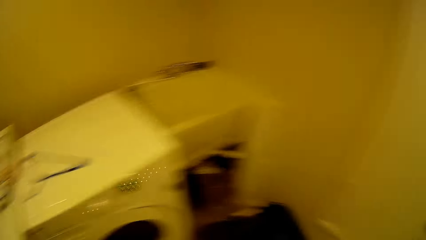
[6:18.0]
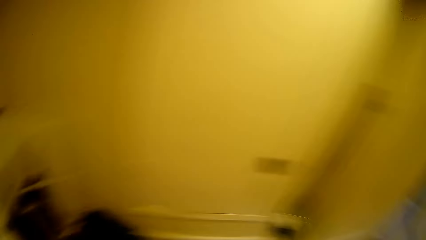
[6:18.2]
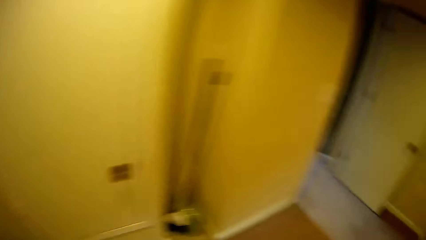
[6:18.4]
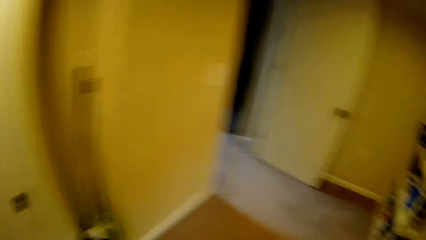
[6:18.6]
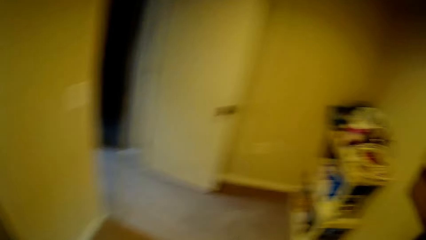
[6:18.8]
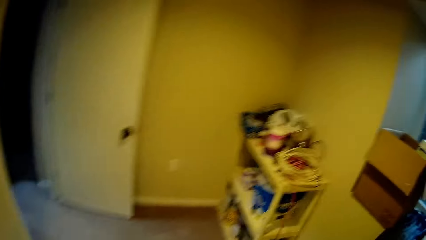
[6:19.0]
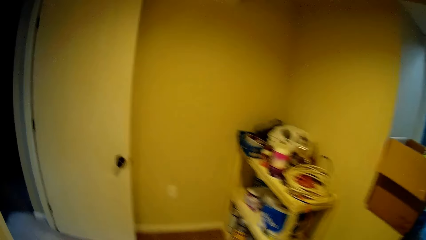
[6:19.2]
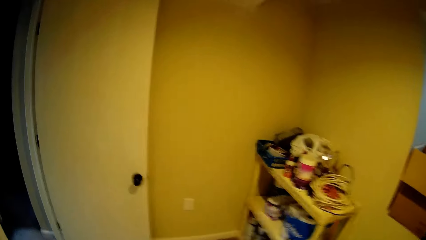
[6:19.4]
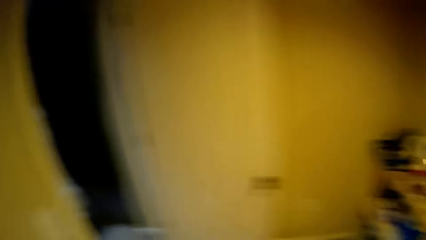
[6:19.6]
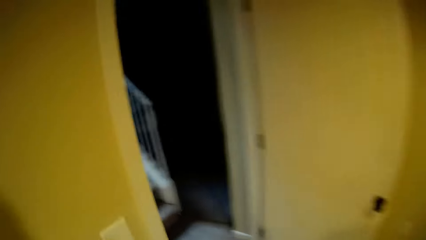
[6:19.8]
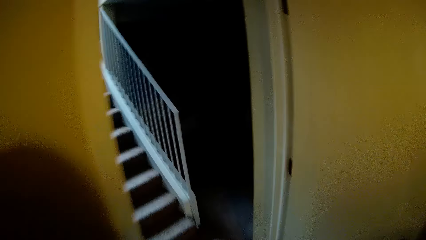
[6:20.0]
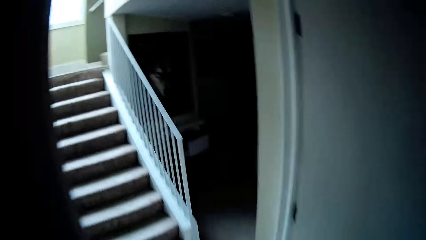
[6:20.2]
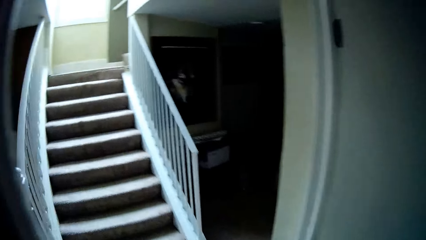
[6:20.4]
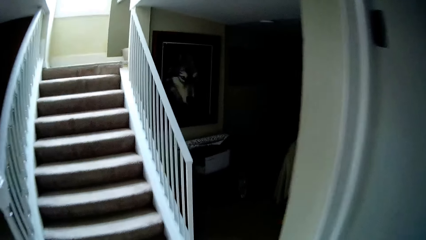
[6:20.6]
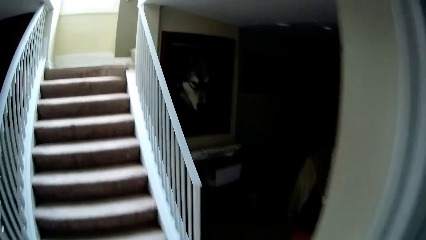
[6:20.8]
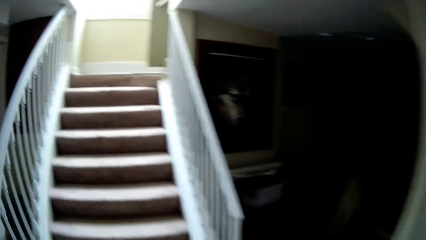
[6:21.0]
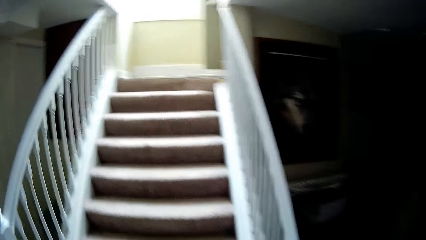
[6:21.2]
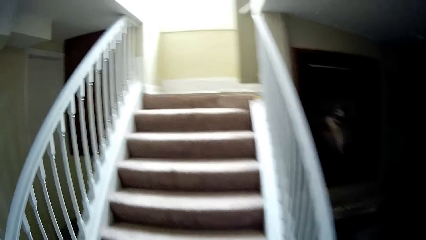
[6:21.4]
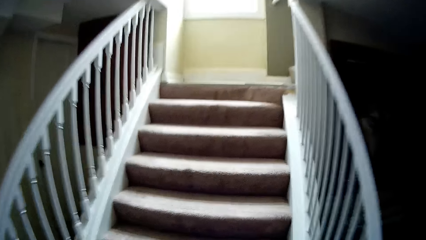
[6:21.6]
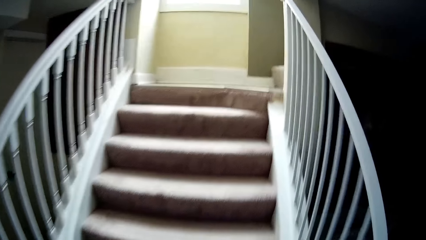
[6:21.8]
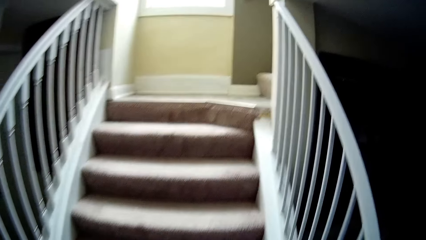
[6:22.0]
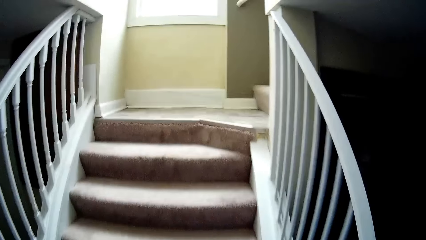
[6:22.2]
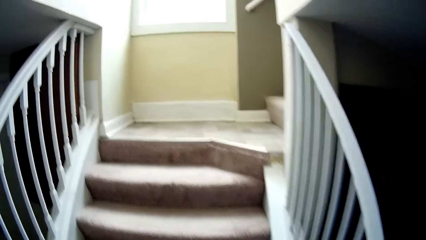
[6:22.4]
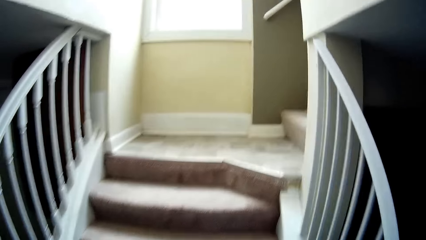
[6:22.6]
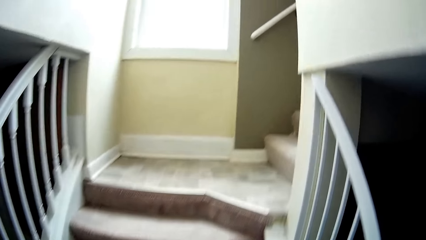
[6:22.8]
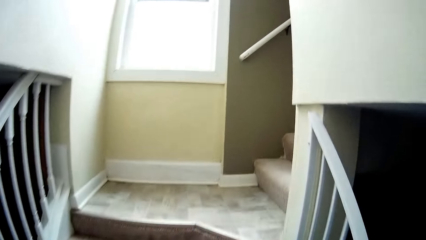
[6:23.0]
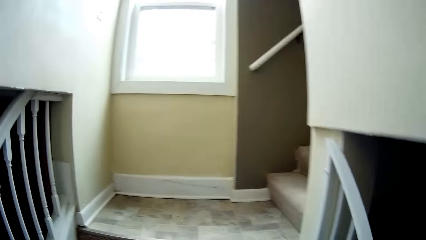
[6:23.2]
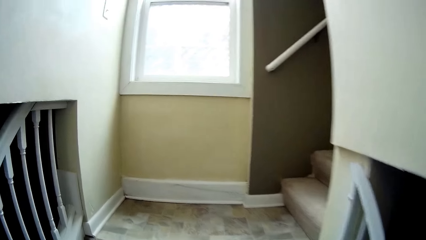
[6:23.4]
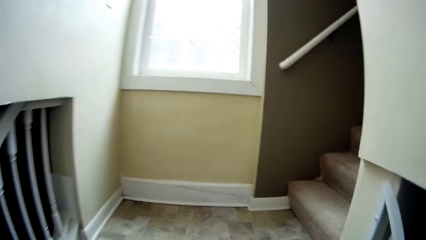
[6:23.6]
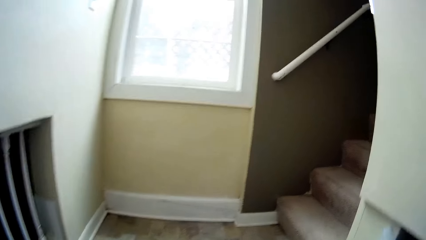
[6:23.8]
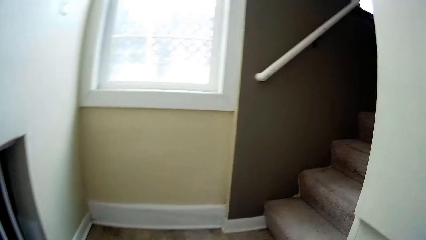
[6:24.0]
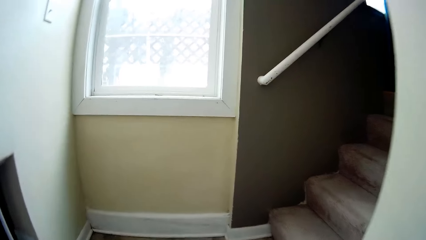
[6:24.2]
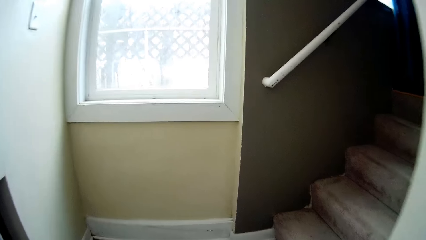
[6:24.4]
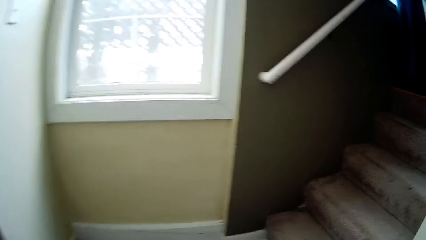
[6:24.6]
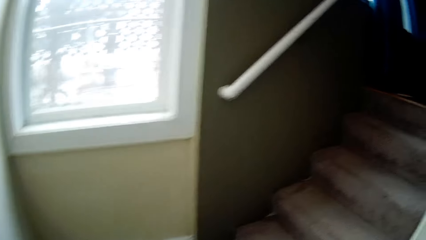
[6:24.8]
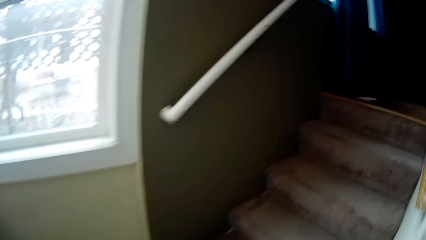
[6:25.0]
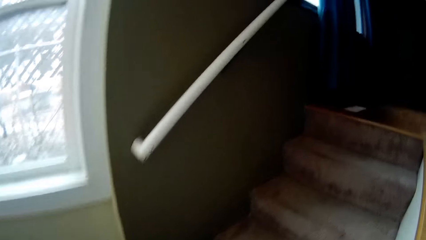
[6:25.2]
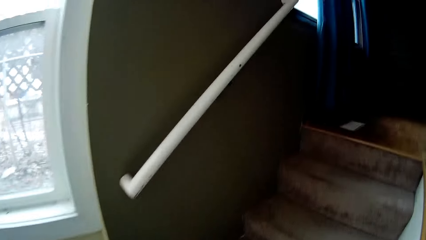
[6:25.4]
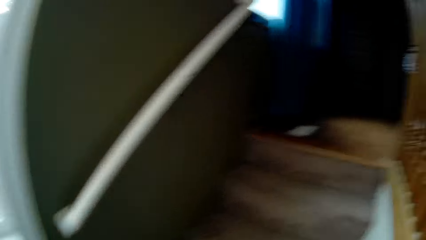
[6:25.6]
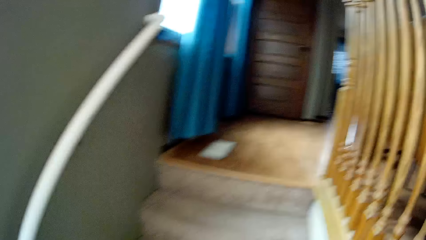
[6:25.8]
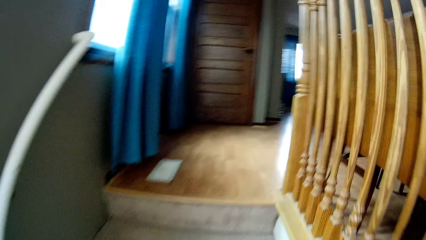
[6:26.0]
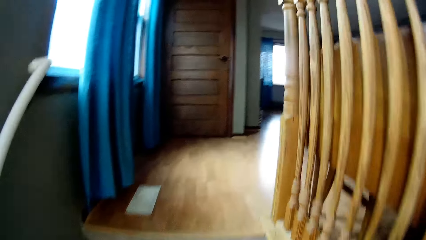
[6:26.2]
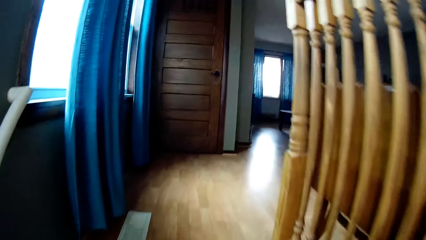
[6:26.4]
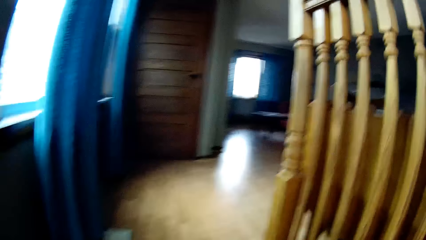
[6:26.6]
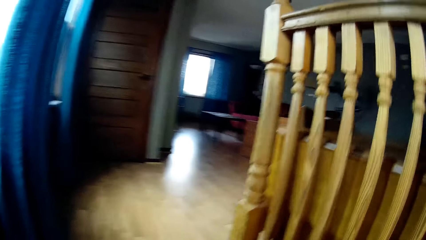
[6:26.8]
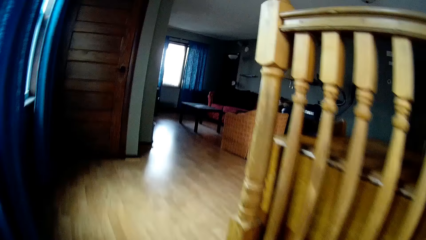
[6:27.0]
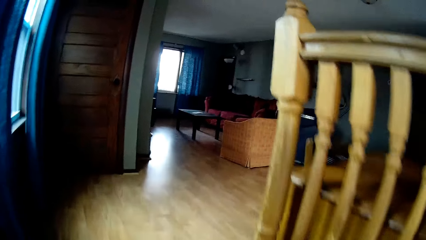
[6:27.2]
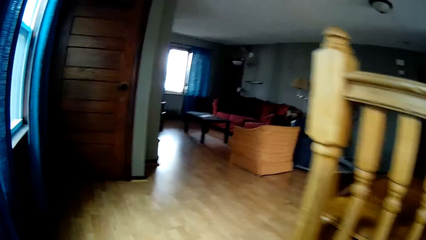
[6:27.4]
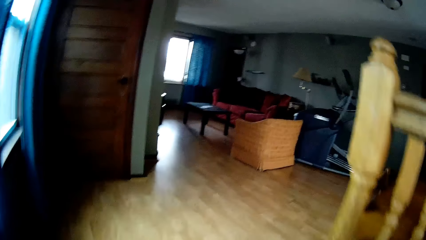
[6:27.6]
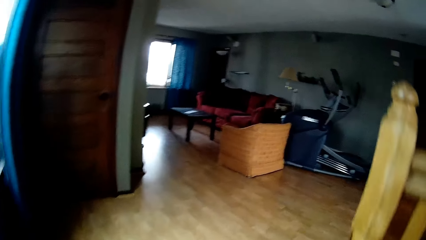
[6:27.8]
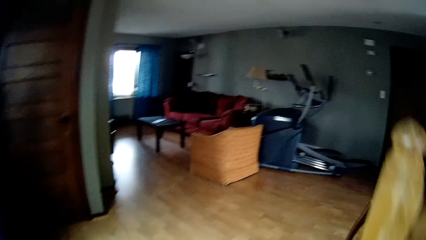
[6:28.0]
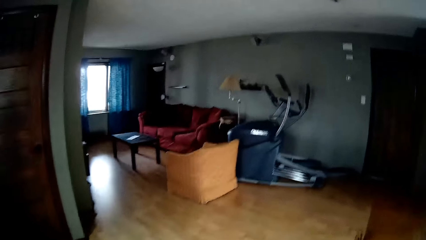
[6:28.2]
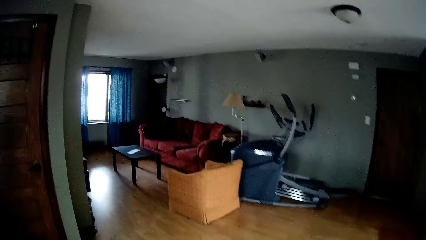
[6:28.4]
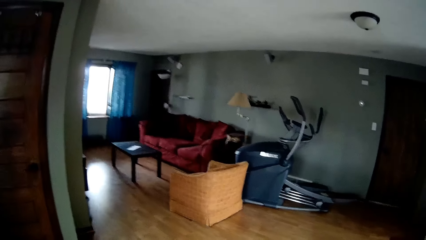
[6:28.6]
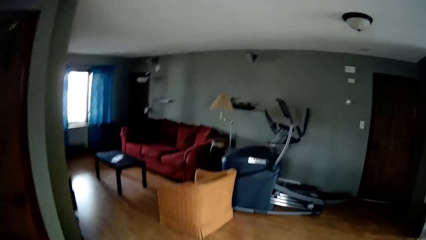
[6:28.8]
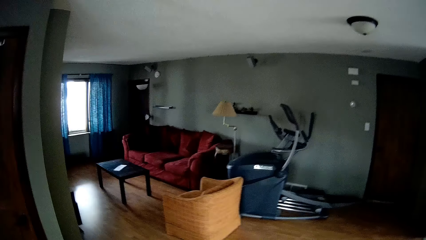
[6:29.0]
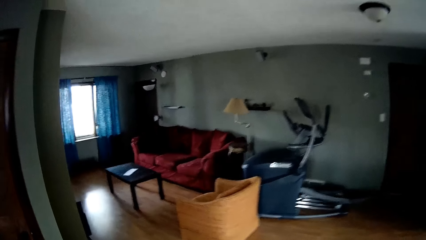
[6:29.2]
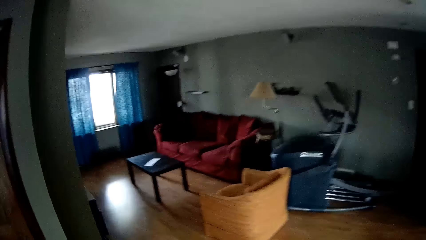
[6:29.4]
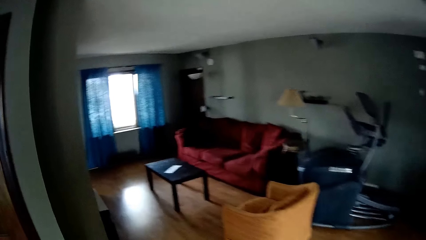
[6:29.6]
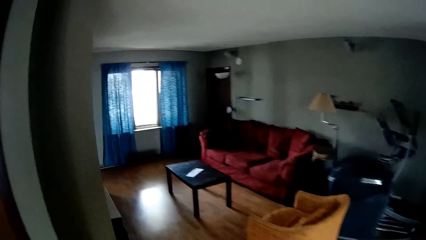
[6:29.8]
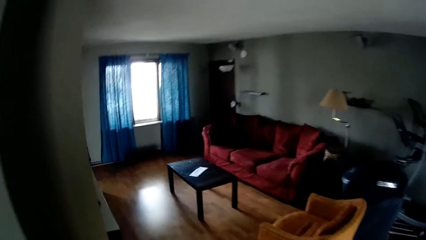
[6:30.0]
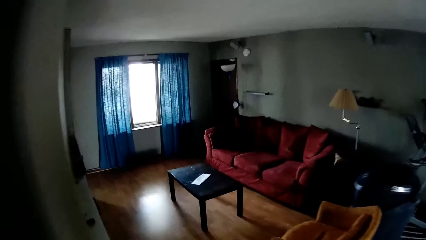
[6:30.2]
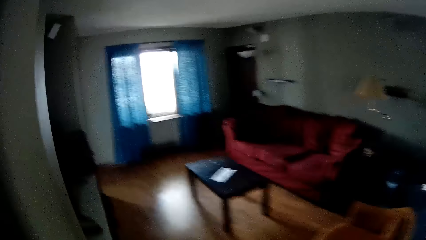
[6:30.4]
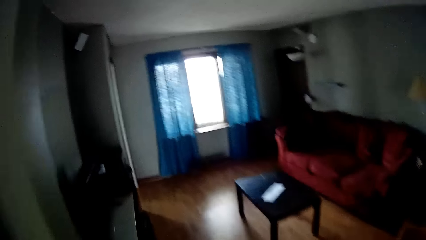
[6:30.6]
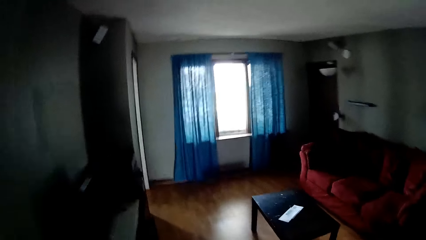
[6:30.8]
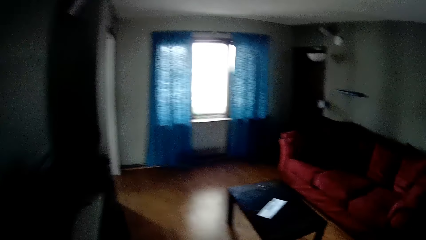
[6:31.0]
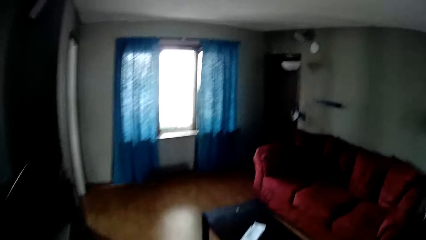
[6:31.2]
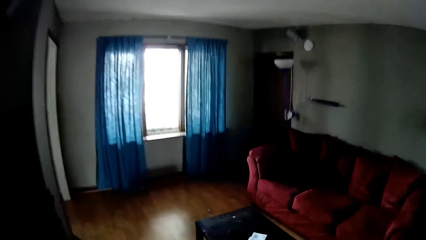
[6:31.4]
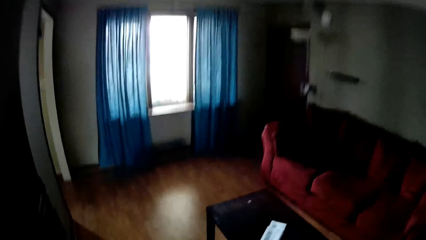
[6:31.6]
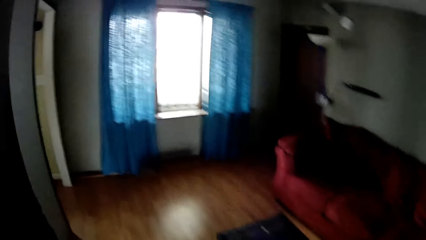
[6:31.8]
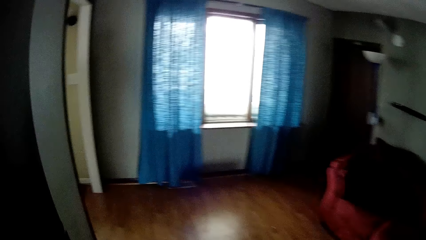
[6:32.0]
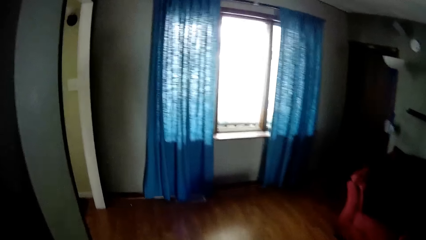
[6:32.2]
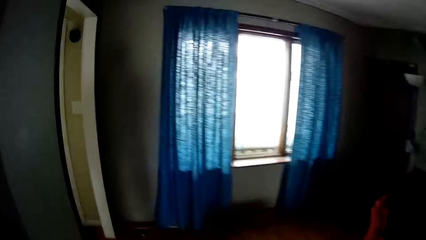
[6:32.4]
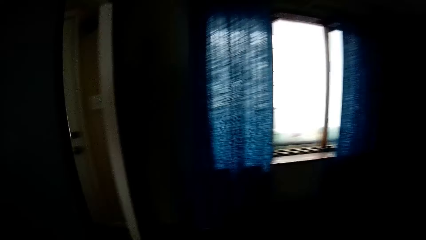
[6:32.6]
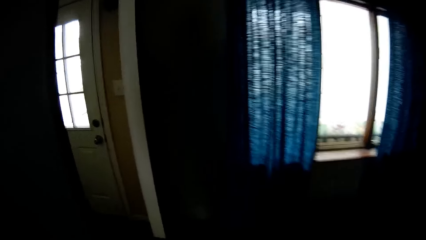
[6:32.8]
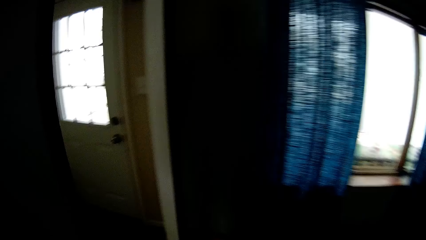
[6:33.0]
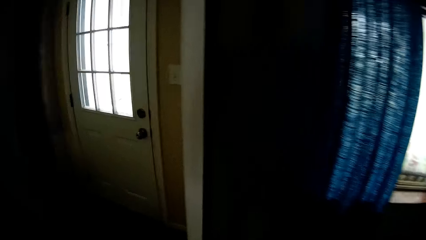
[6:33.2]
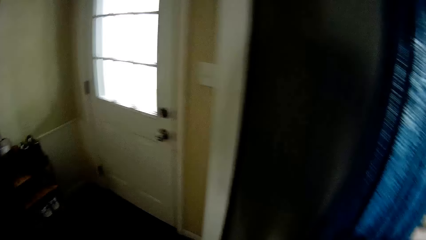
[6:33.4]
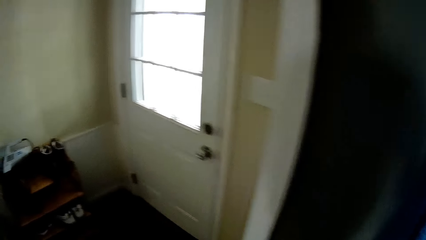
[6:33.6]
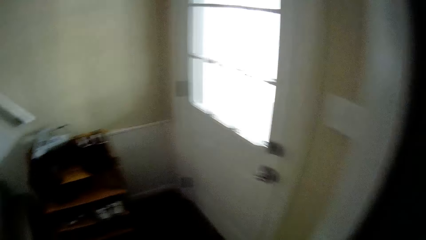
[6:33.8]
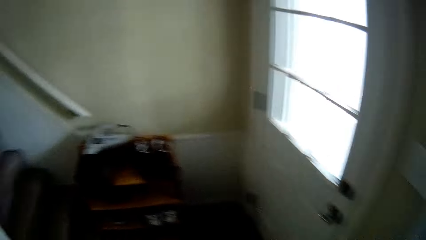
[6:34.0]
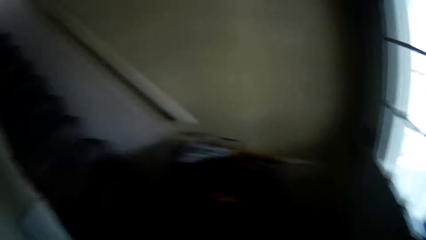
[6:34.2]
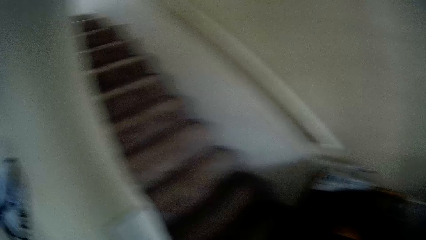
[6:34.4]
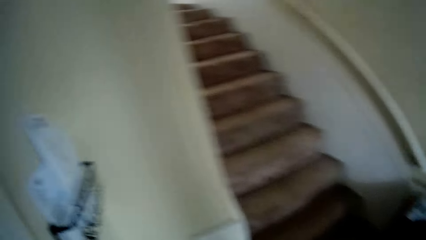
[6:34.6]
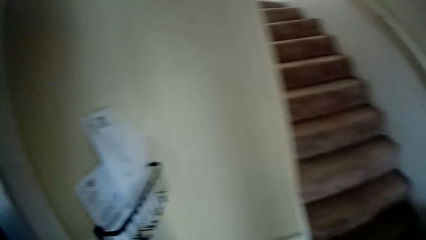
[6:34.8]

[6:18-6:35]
The camera wearer walks around the house. They walk upstairs. They walk in the house.
